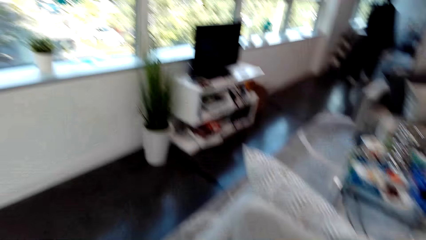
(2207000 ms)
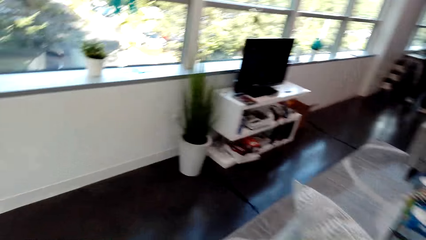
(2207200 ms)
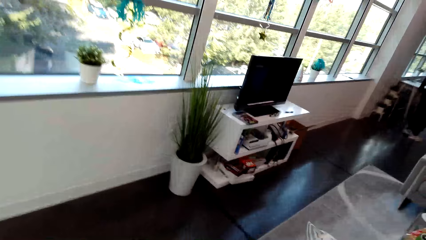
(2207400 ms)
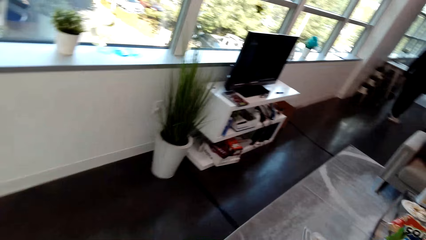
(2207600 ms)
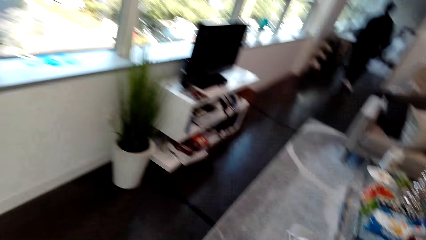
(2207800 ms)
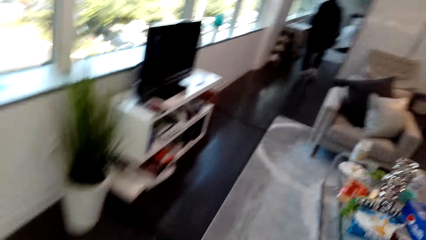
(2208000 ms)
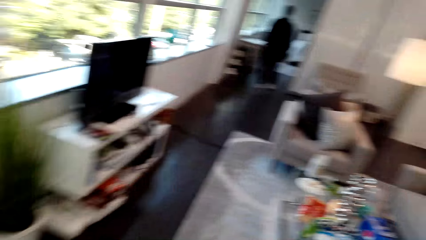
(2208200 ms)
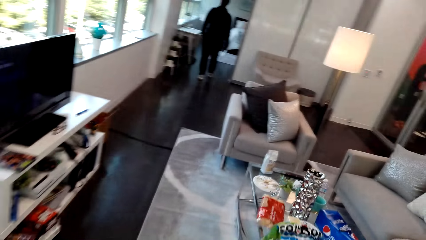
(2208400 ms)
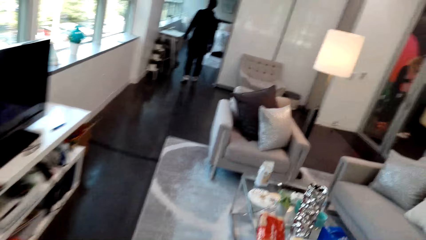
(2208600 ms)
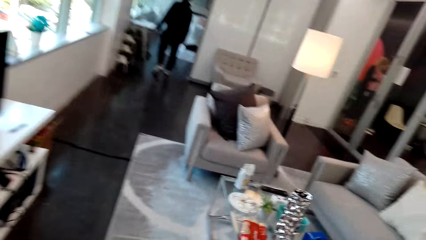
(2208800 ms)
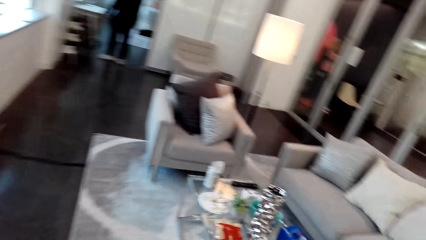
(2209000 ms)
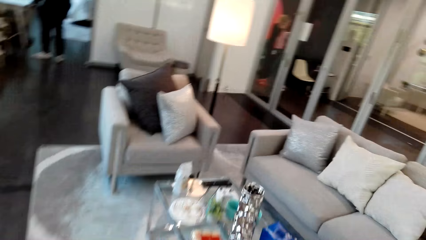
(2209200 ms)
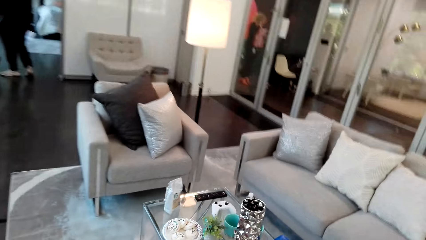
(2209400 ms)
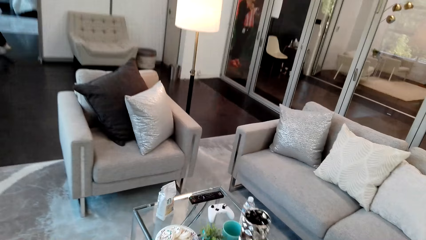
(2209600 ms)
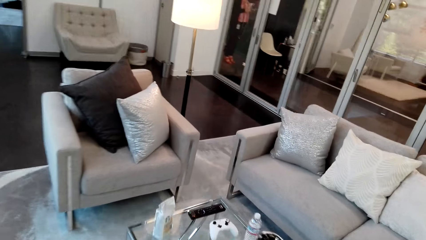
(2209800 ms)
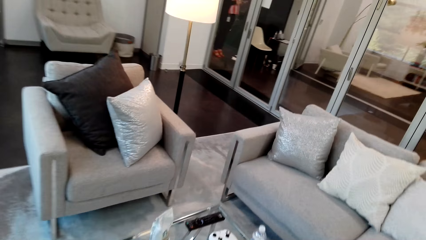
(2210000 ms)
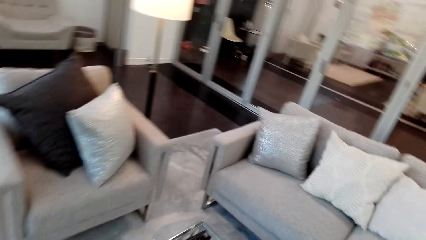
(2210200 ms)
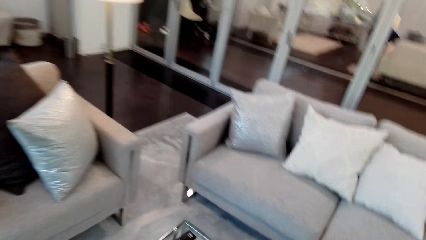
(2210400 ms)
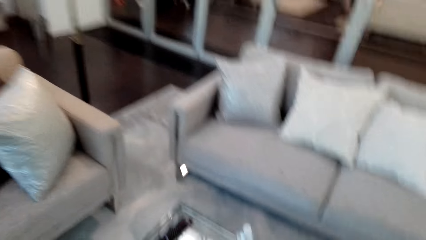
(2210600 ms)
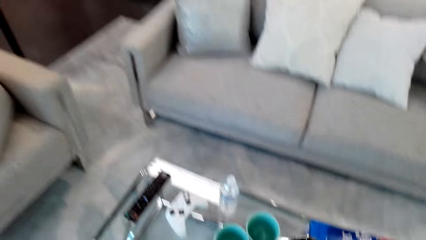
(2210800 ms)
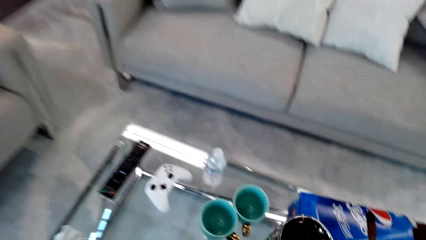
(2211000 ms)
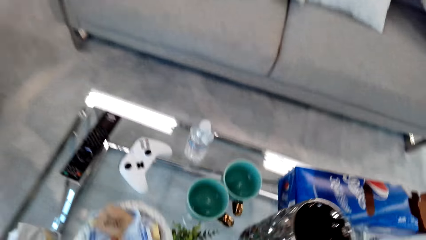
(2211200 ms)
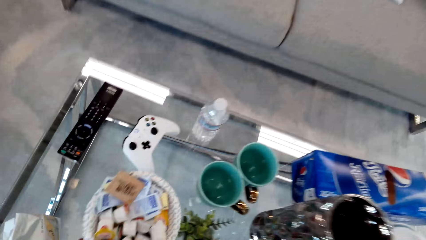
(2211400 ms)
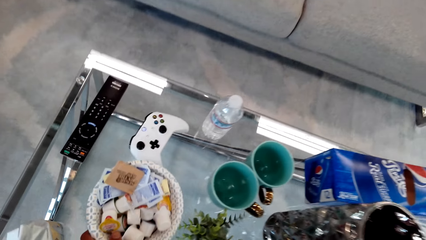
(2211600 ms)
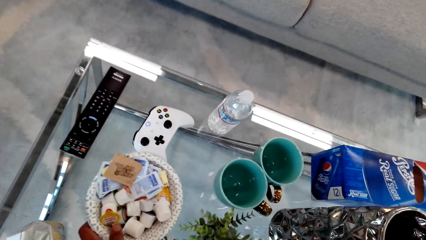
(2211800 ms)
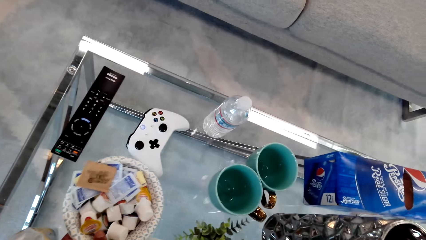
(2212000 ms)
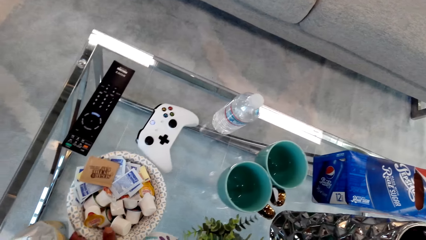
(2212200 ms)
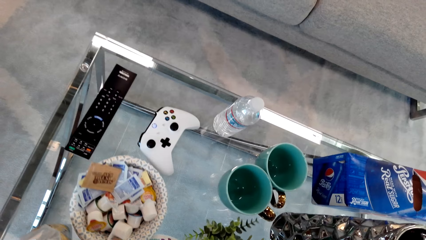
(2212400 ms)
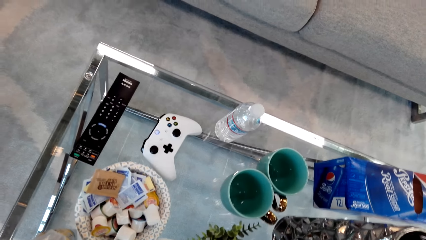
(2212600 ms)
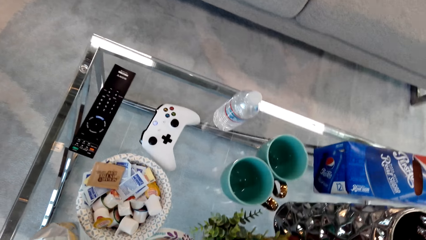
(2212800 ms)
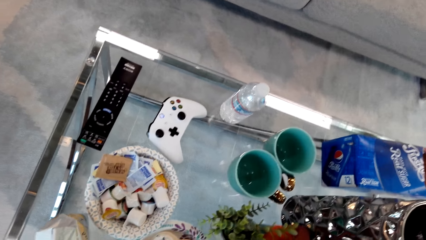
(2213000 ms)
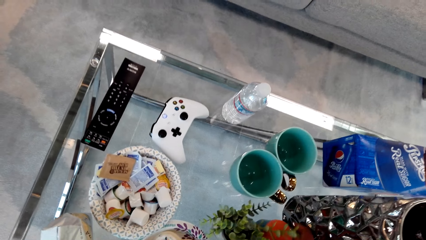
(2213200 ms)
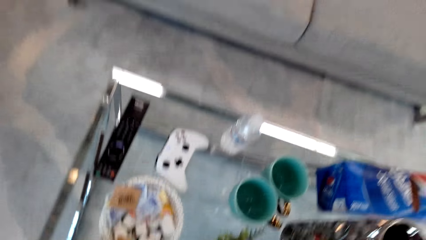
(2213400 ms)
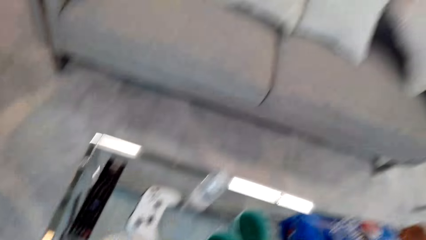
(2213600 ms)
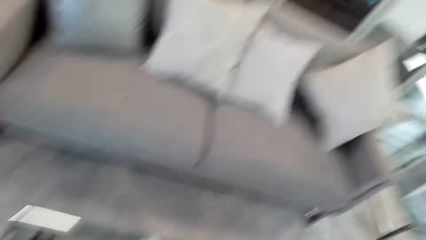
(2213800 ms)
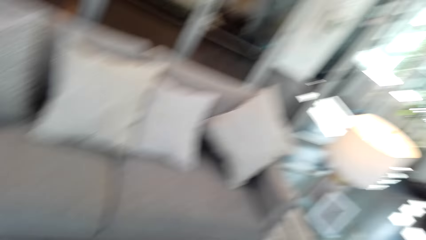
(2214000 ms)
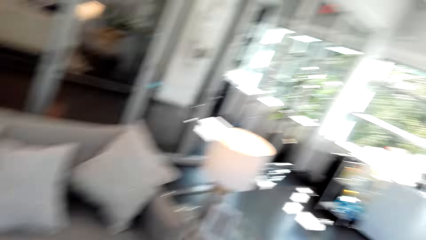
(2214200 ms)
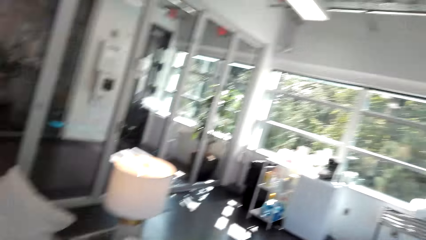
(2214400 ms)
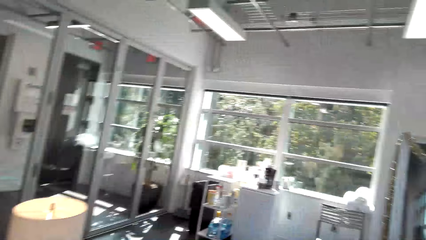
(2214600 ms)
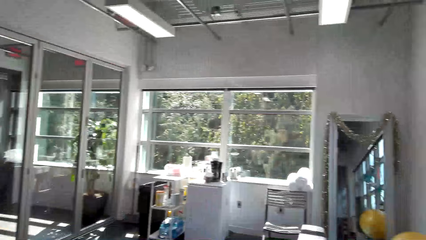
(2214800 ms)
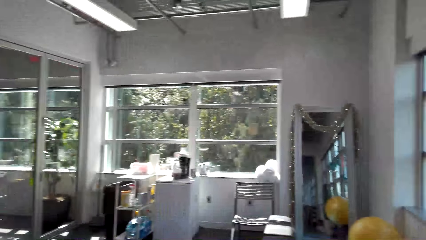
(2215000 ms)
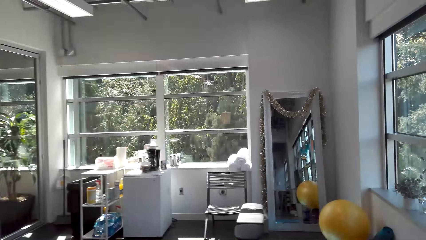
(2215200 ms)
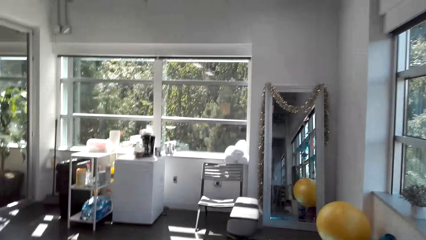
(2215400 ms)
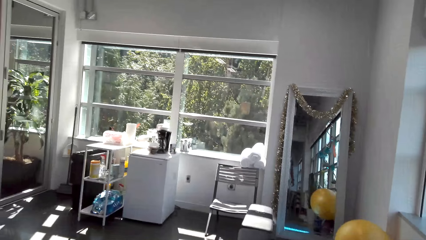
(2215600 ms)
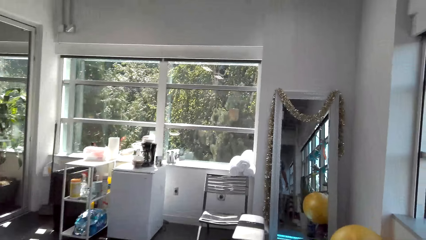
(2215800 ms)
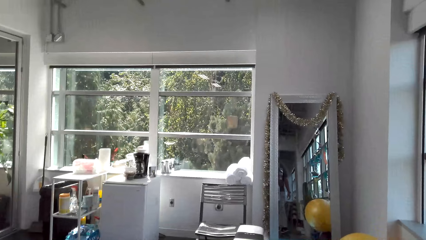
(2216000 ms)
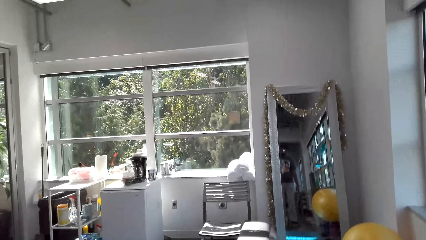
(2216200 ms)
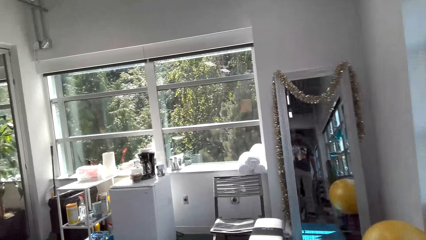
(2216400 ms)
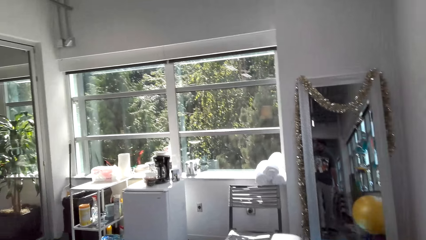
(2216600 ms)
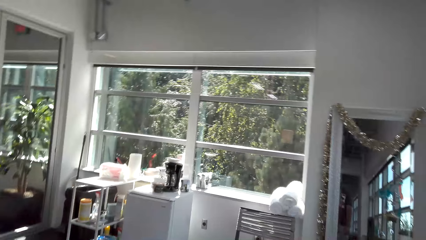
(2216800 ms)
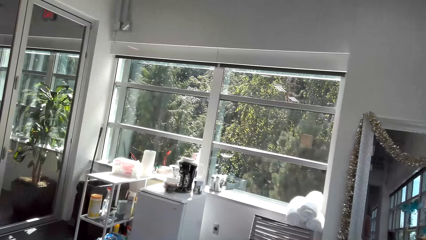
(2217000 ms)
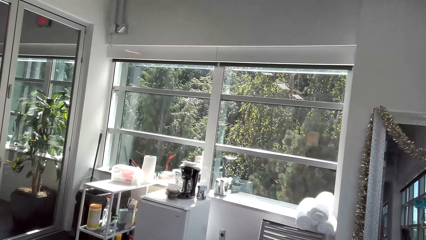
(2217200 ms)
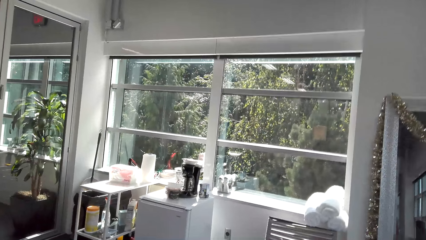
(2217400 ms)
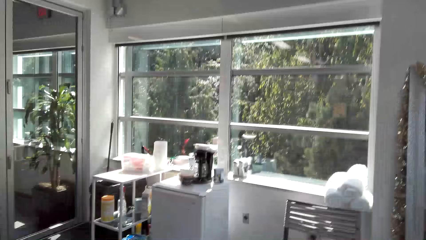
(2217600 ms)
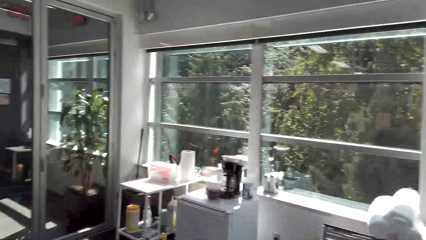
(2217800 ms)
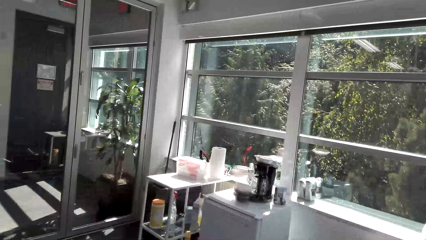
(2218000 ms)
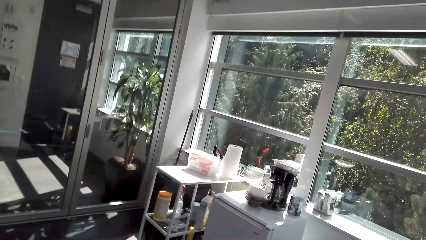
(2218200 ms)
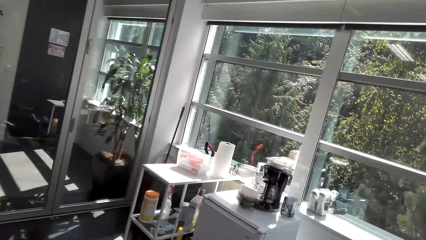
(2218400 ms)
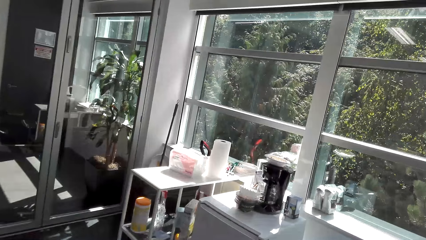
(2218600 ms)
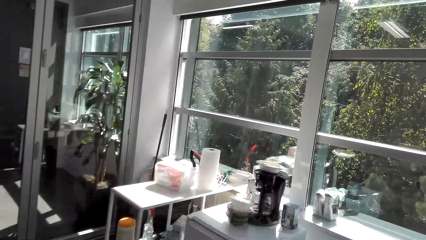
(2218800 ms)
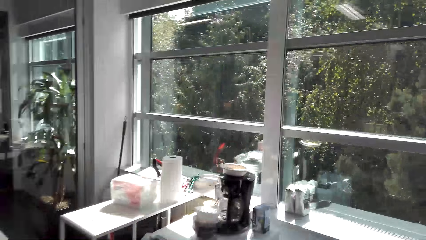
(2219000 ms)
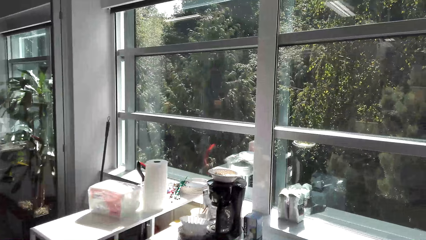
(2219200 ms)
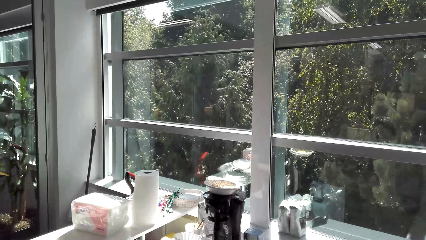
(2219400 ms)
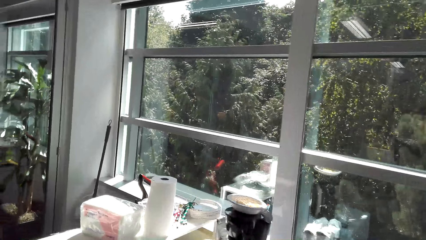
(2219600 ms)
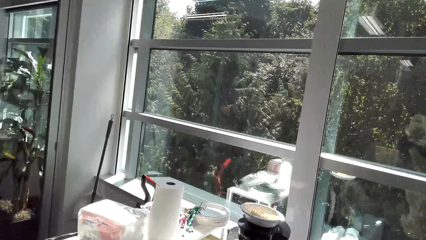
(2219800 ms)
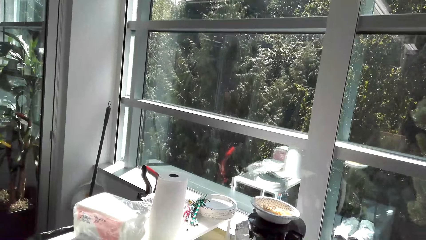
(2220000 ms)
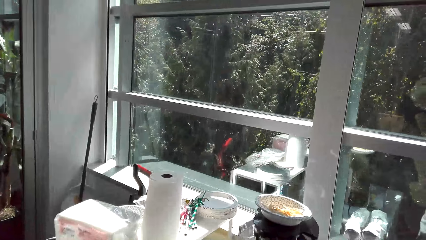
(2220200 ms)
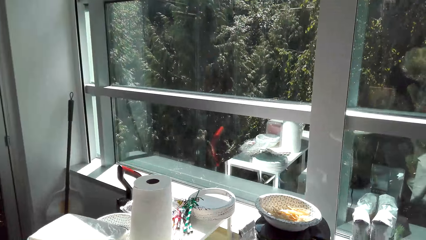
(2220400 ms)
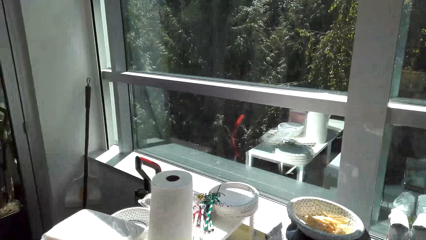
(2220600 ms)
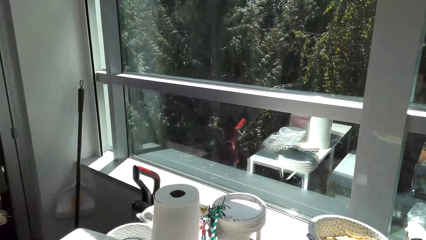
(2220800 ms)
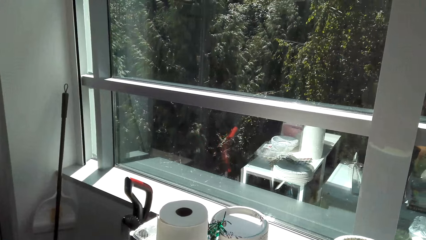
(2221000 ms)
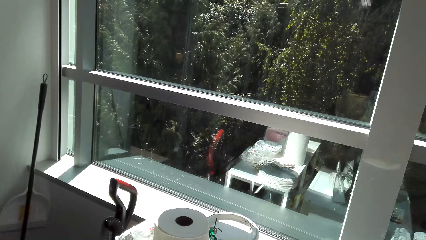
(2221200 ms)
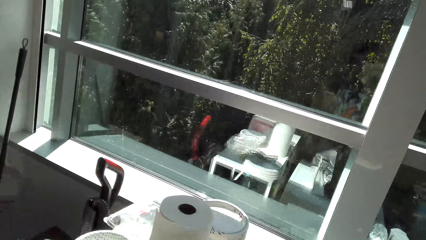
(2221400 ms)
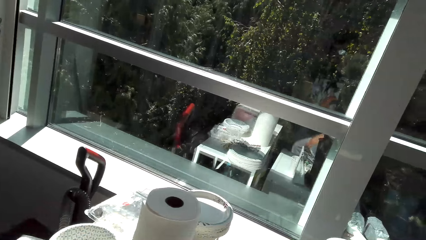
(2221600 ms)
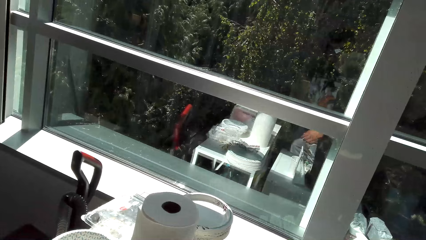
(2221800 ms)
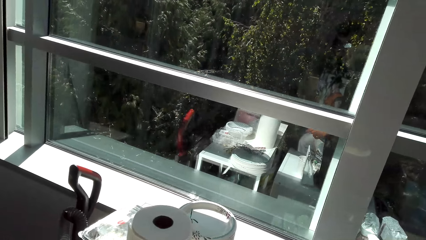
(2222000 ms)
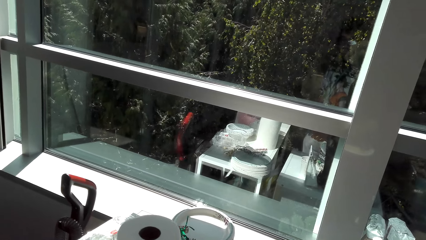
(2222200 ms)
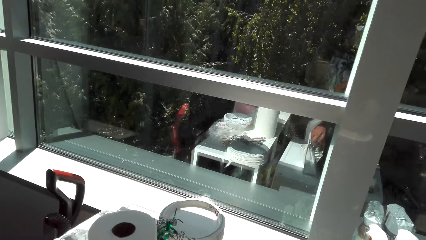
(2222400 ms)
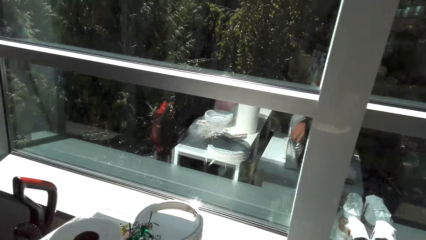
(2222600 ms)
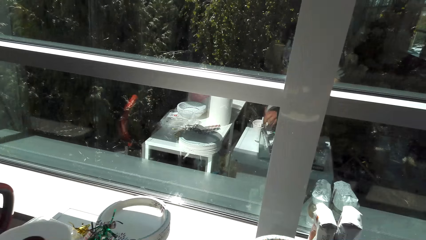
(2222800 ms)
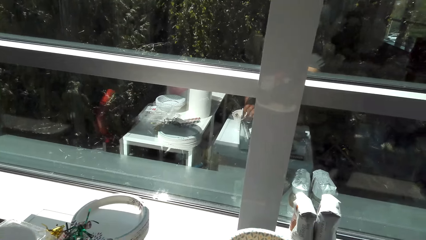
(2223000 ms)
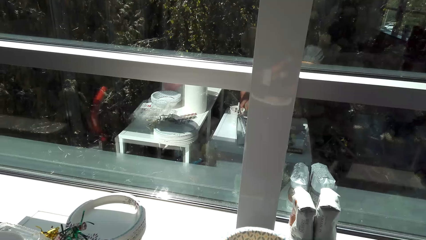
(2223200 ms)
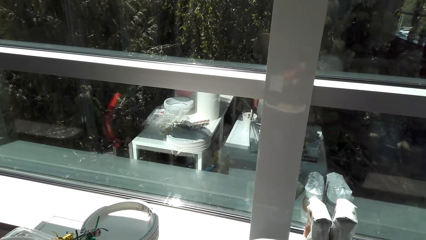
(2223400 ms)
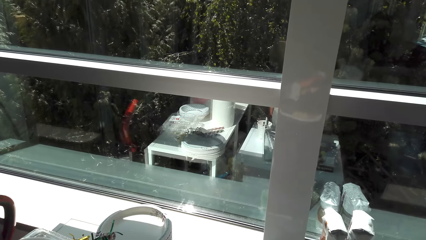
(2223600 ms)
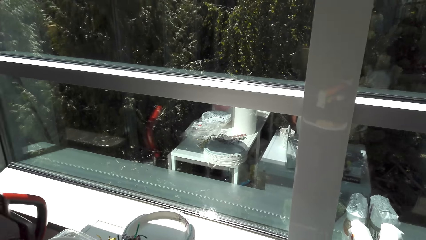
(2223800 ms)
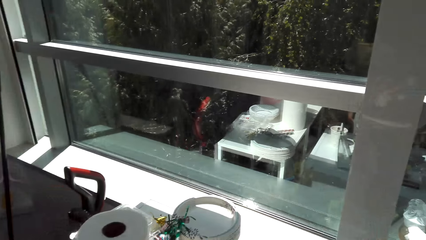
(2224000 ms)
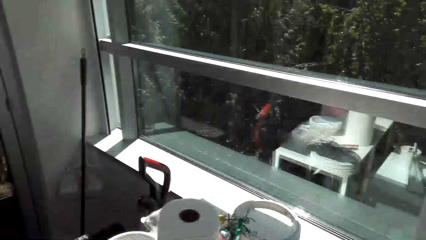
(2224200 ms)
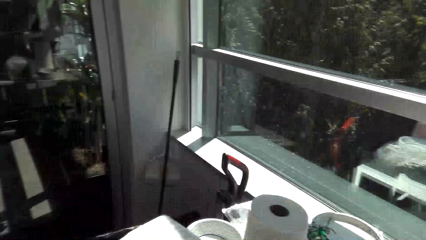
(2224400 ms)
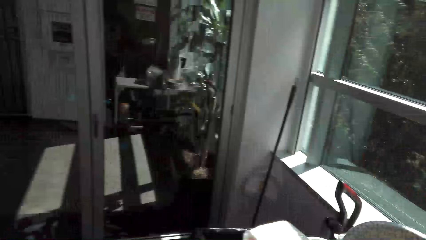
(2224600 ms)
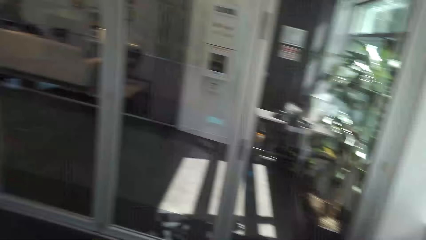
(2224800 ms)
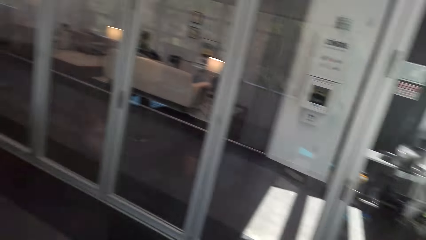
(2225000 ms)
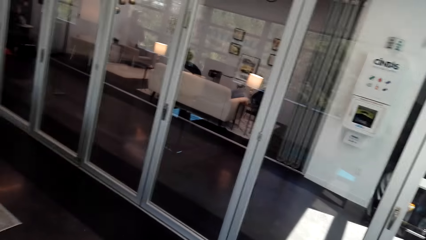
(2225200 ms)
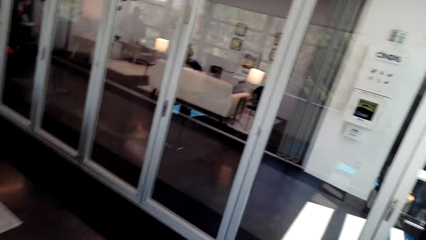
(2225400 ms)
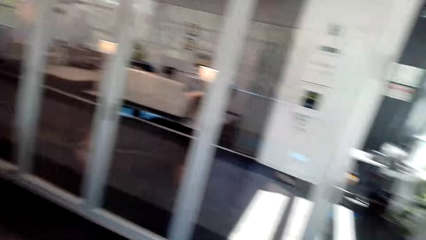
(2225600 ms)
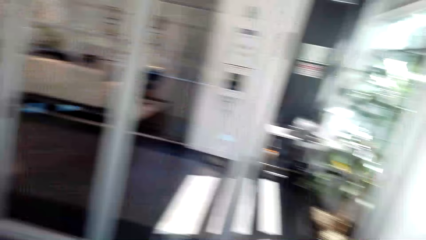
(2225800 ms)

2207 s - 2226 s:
The camera wearer puts the bowl on the table. They move a basket on the table. They walk around the sitting room.
